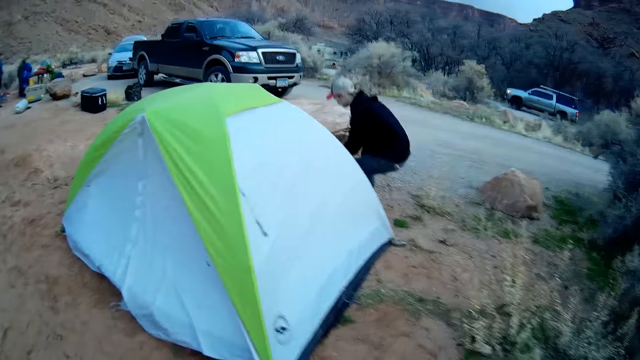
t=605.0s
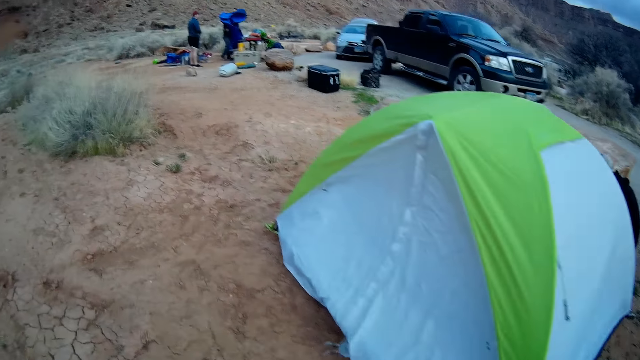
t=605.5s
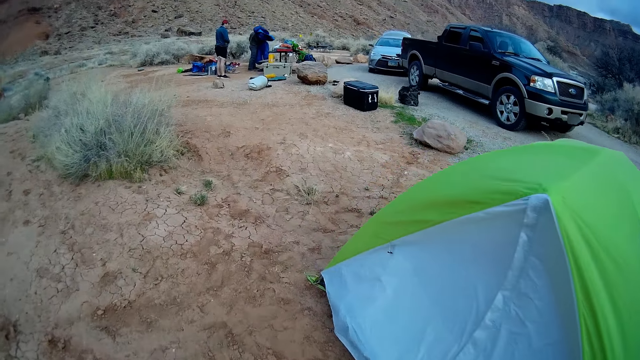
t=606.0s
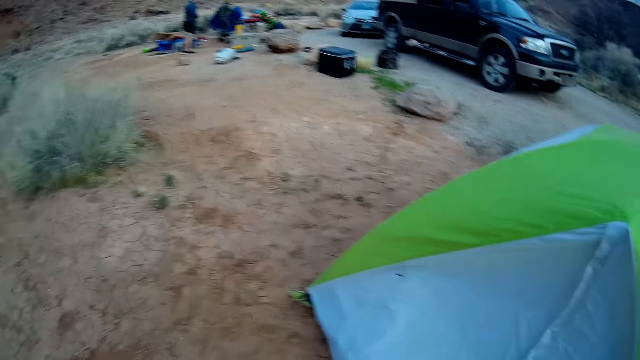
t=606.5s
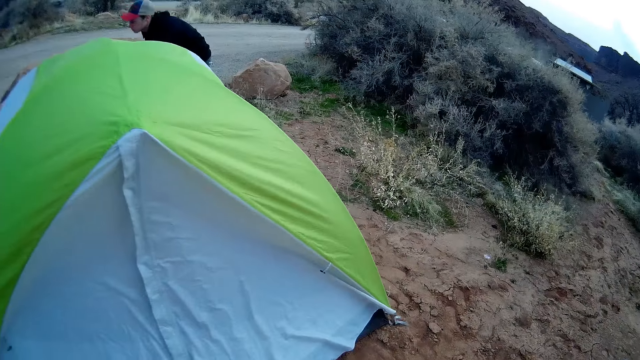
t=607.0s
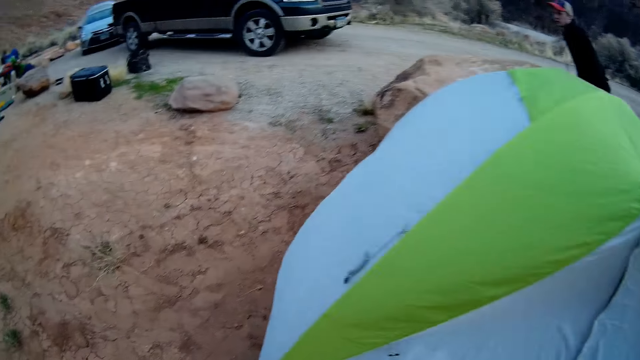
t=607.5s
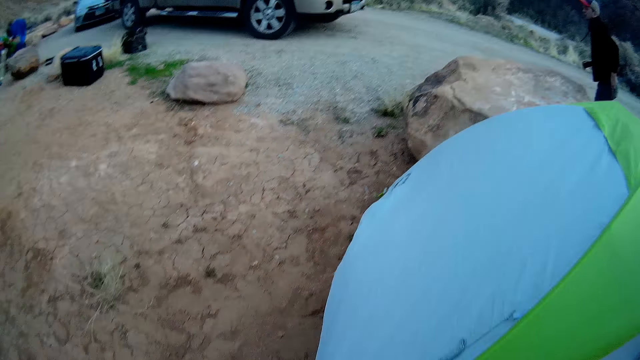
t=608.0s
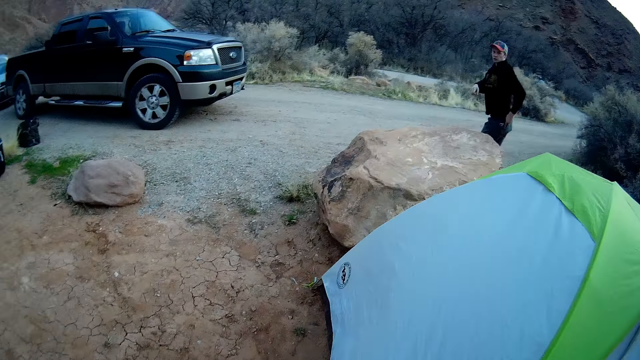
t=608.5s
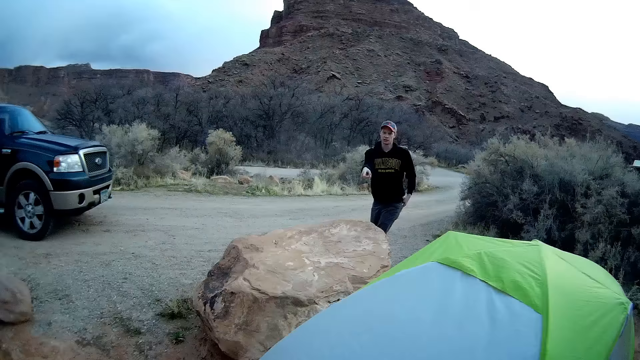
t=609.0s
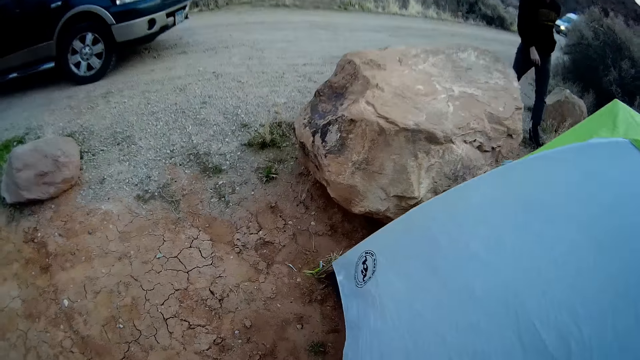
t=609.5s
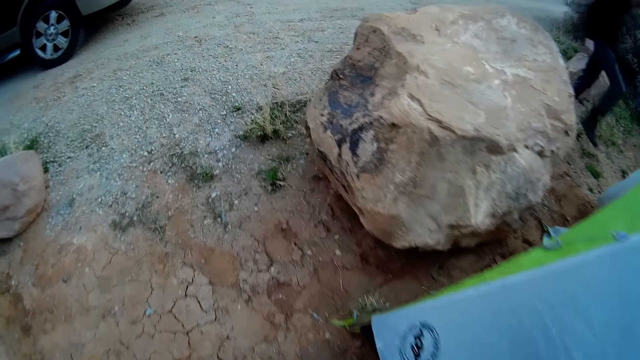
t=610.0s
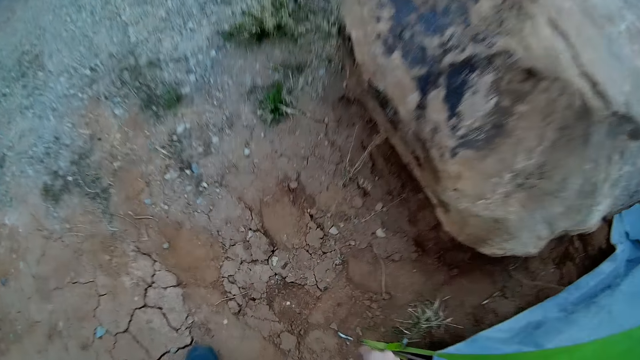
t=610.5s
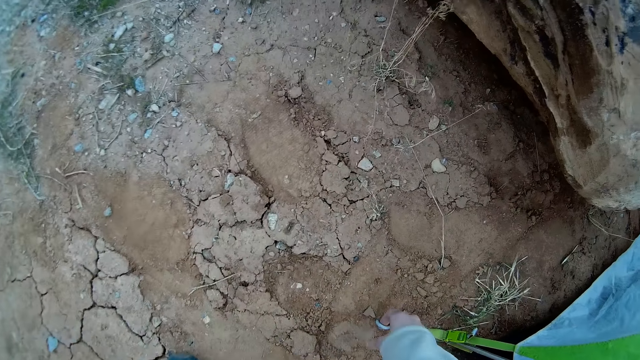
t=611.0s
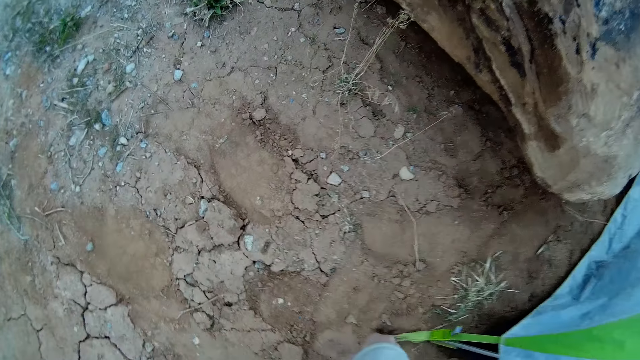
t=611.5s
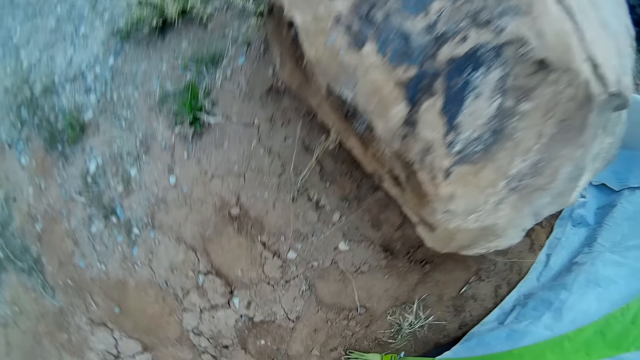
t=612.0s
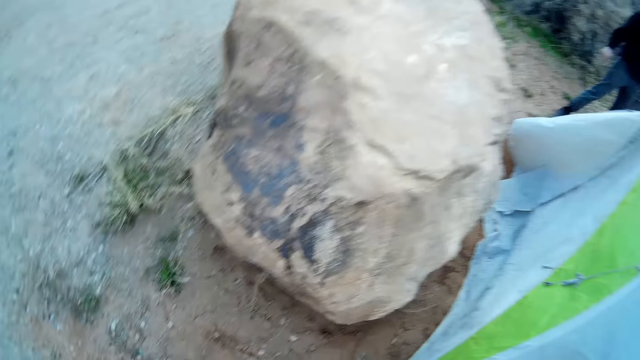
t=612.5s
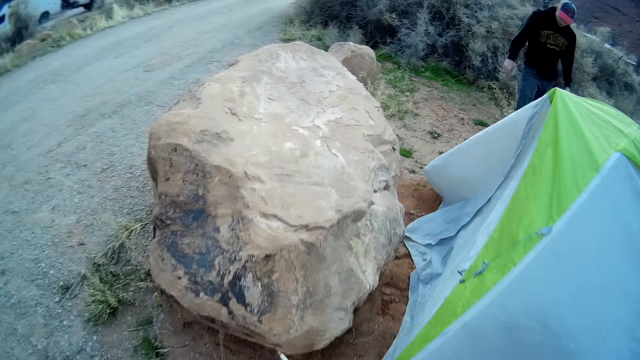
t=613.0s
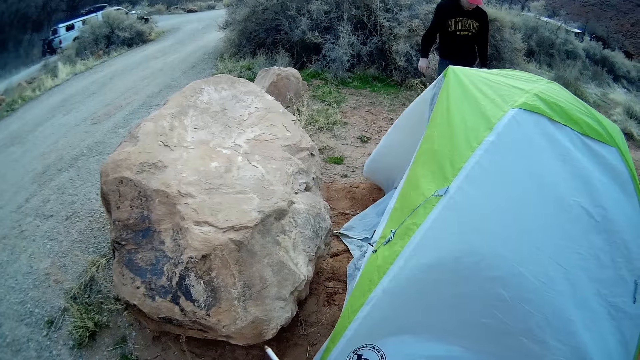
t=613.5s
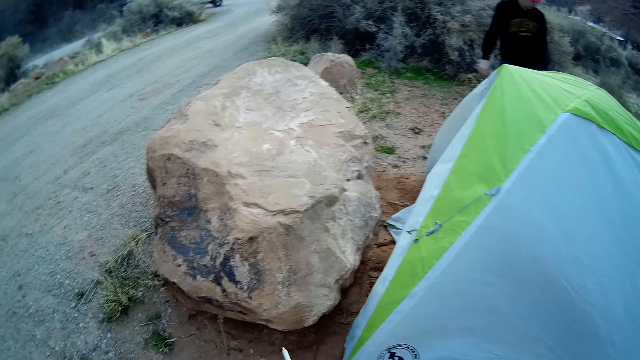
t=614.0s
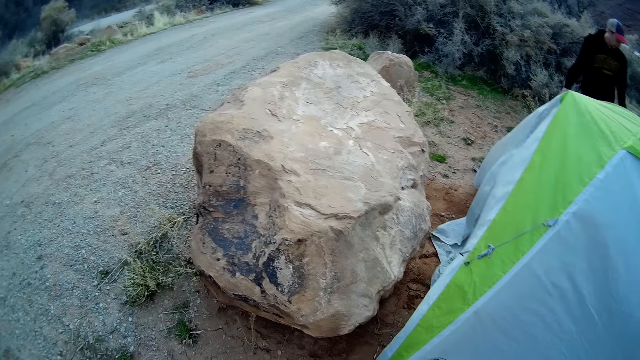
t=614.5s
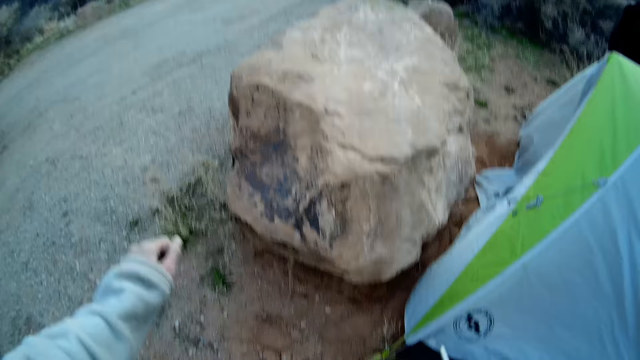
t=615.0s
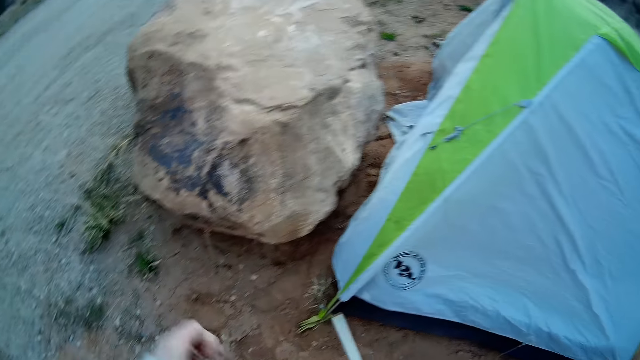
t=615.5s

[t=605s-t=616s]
The camera wearer walks towards the tent and walks around the tent. He touches a metal object beside the camp tent with his right hand. He touches the tent. He walks around the field.

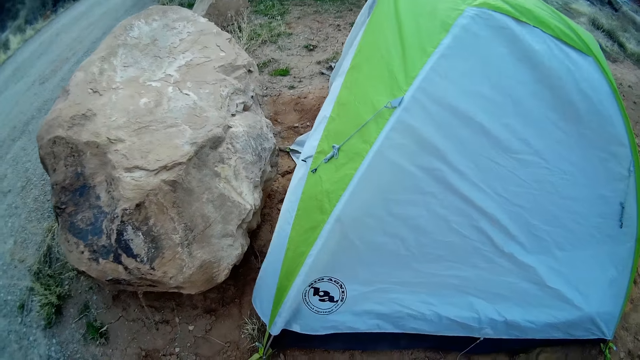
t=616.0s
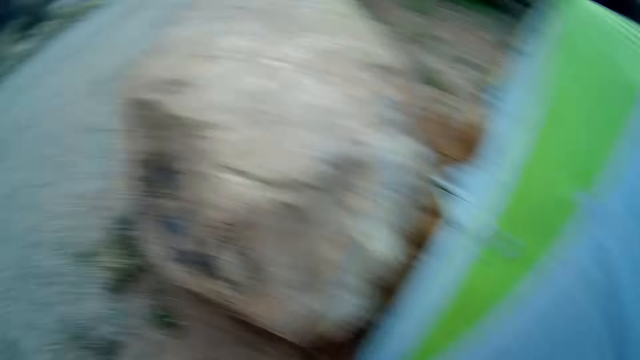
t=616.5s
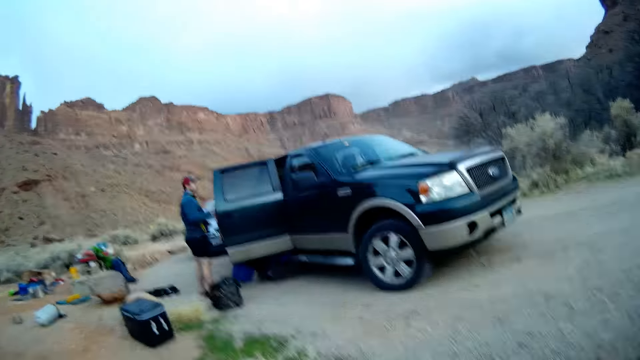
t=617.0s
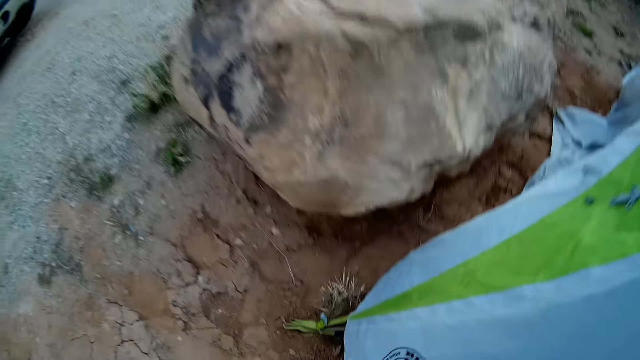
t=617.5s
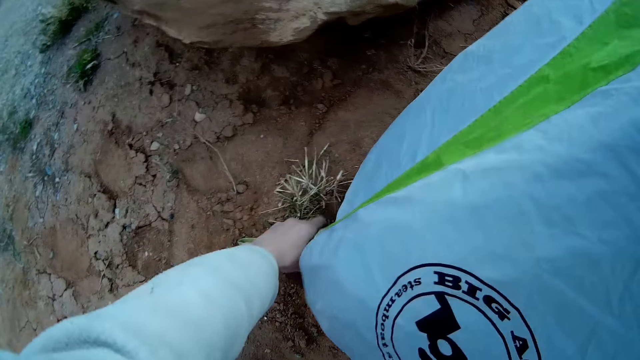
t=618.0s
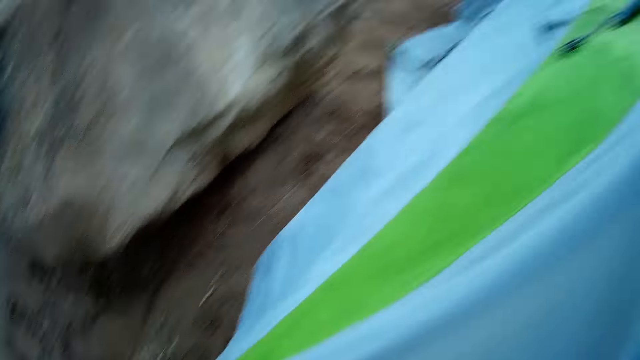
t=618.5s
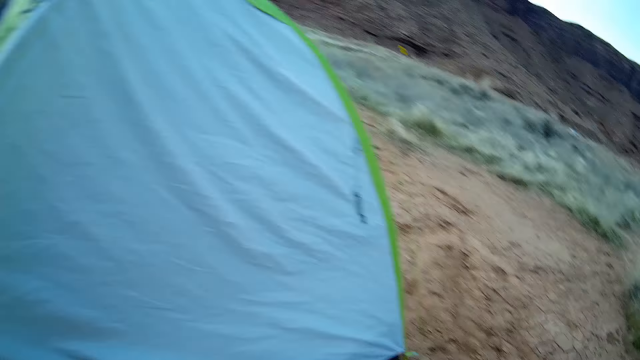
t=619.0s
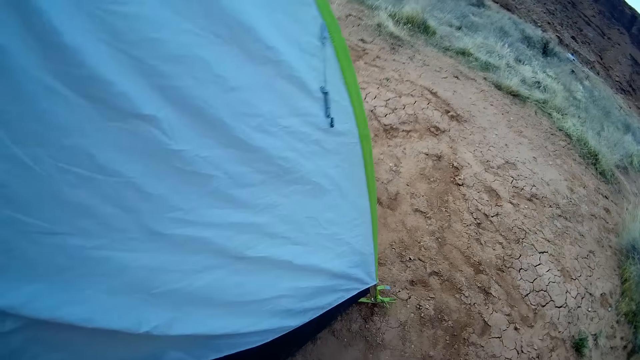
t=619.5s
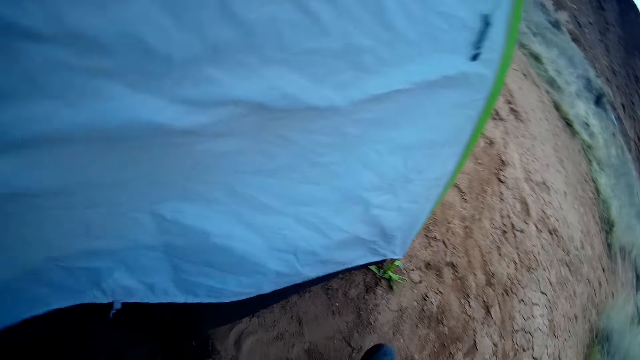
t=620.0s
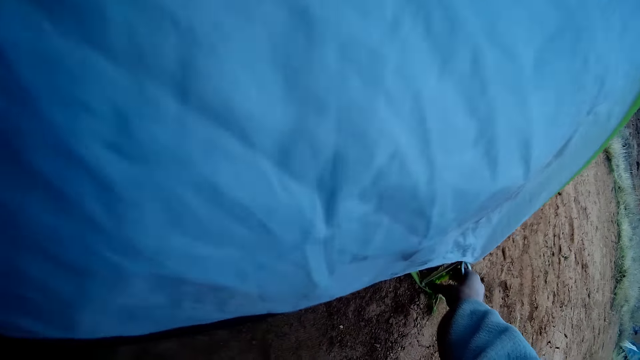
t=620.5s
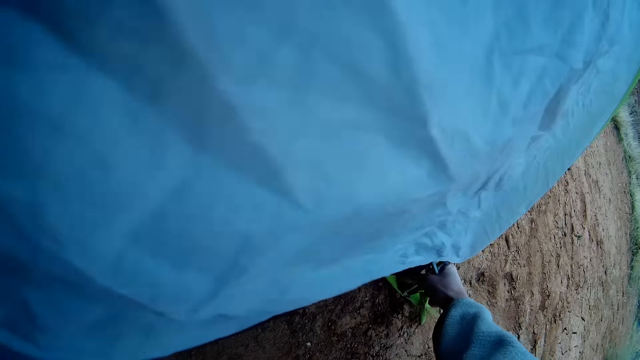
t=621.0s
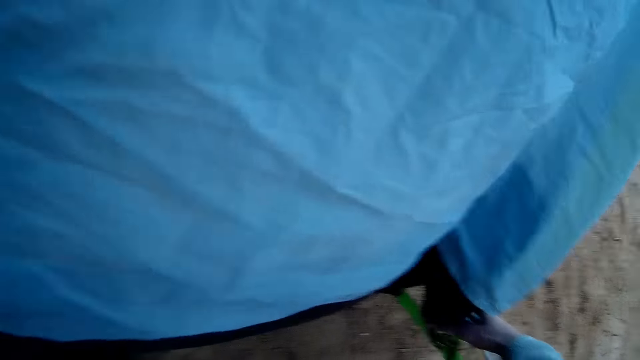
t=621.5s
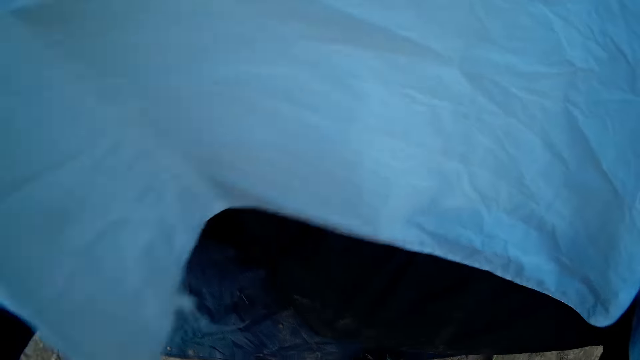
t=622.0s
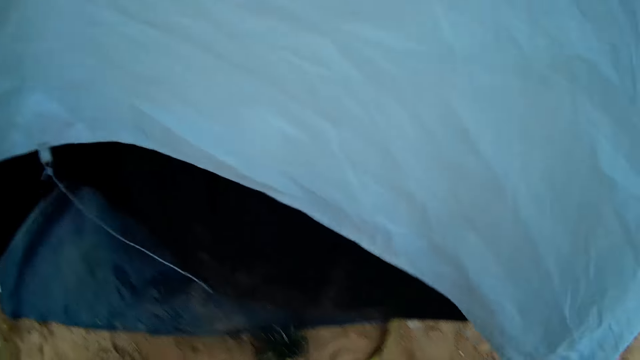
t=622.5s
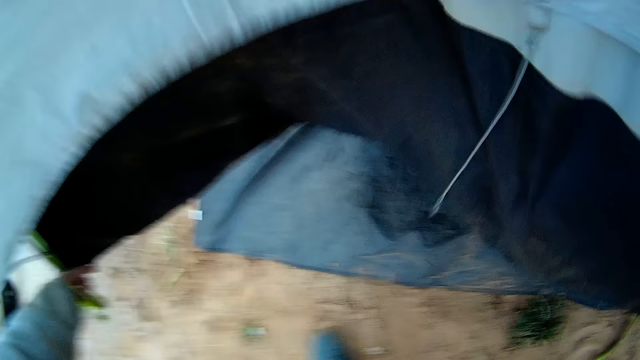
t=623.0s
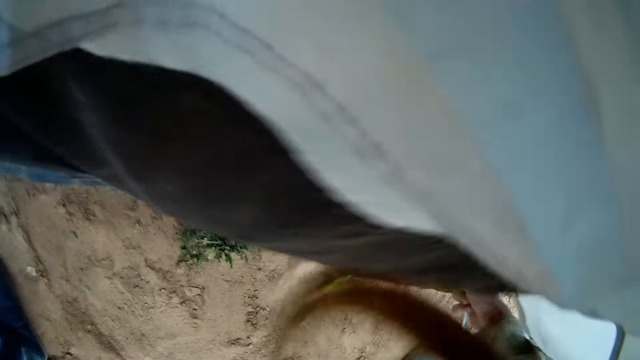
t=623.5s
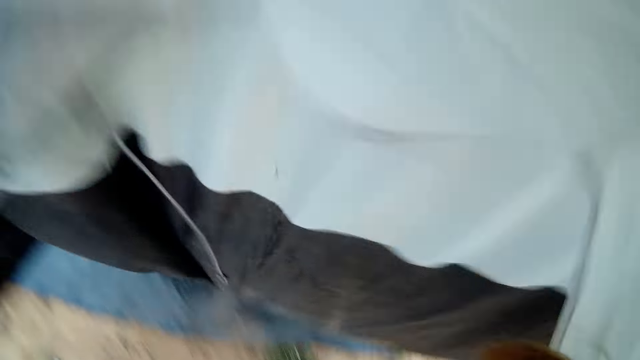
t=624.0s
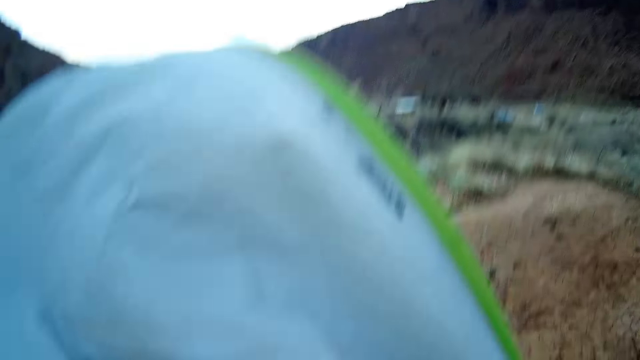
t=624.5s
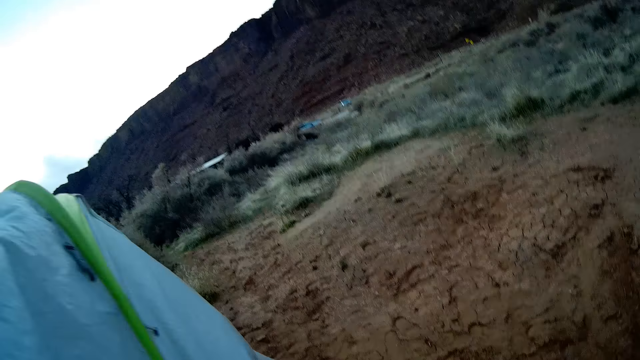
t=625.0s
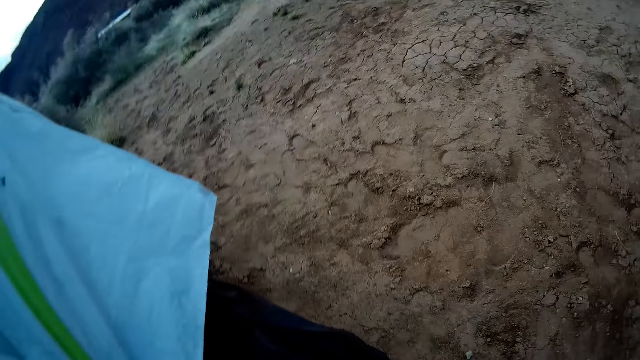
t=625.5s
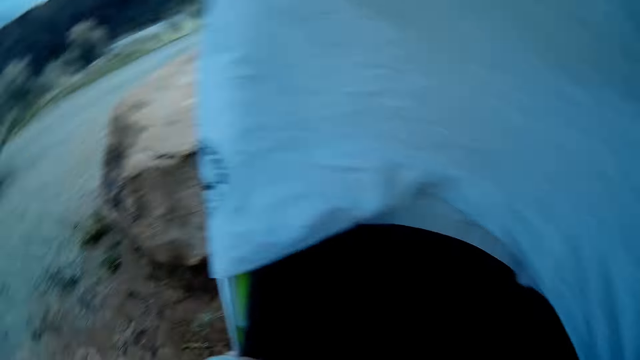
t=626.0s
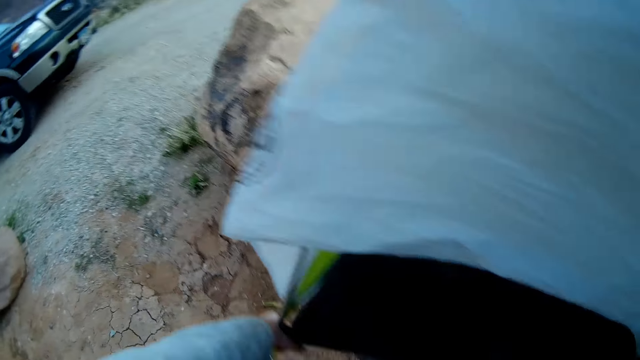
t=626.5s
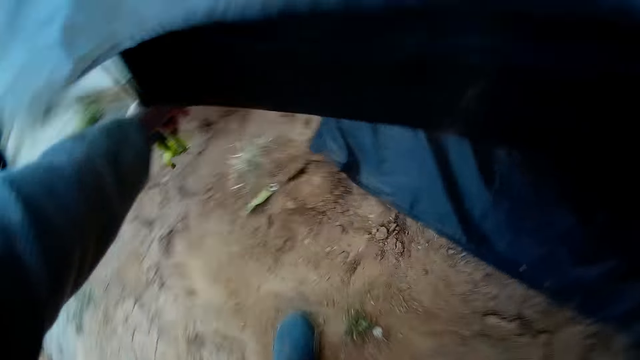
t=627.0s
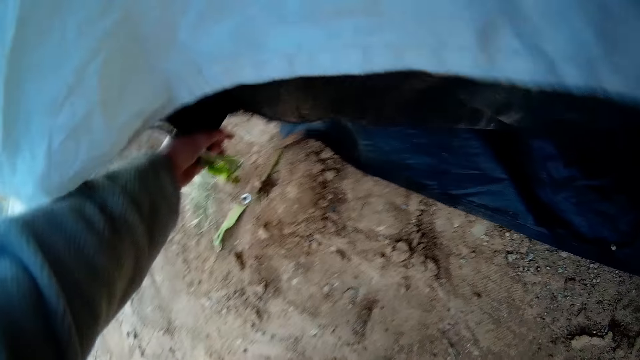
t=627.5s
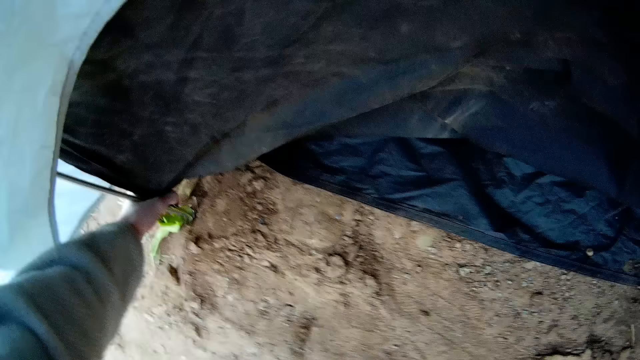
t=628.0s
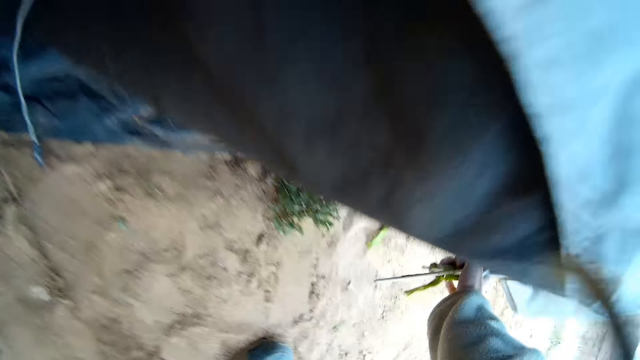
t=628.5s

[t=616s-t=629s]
The camera wearer pulls out the metal object beside the camp tent with his left hand. He touches the tent and walks around the field. He pulls out another metal object beside the camp tent with his right hand. He touches the tent, pulls the tent, and walks around the tent. He lifts the tent. He makes a step. He lifts the tent. He carries the tent.
